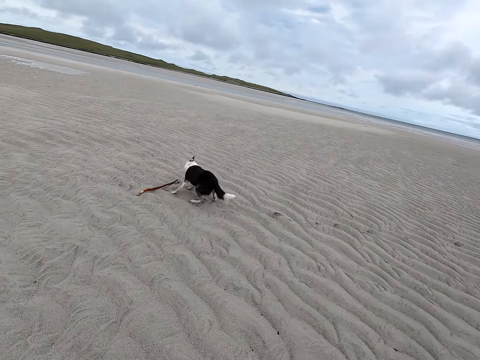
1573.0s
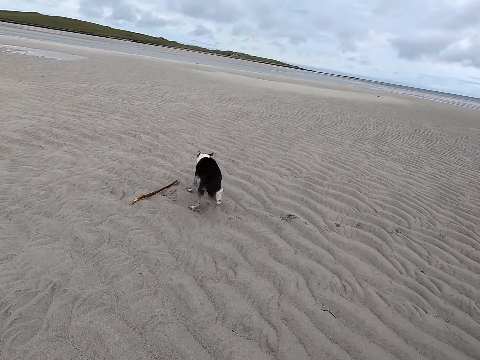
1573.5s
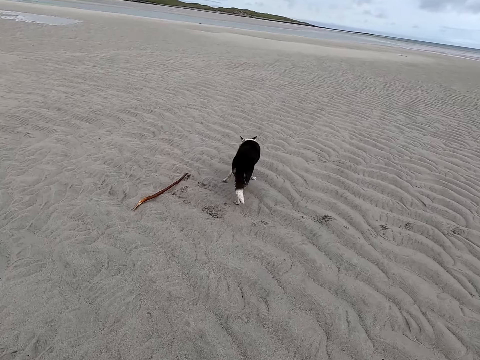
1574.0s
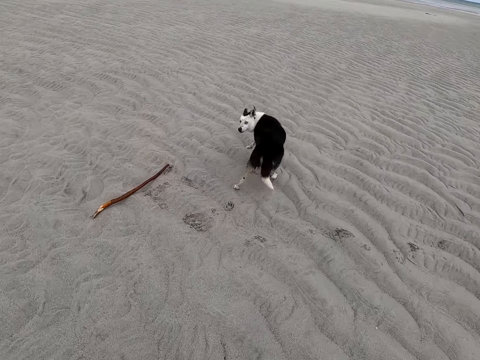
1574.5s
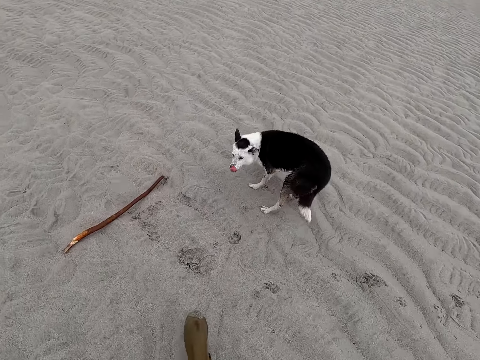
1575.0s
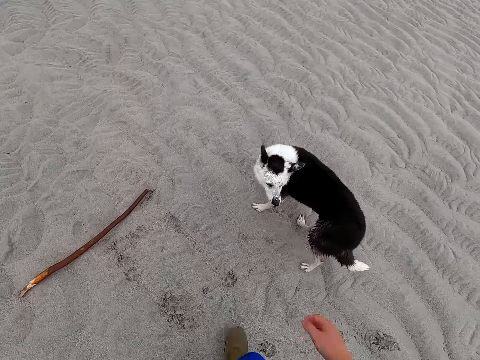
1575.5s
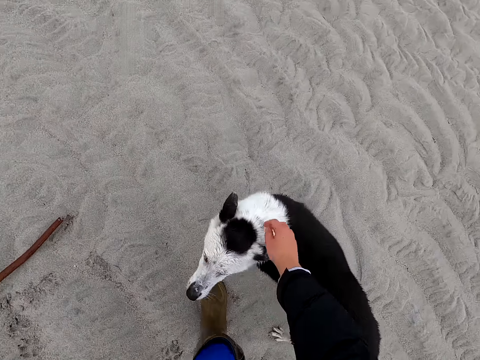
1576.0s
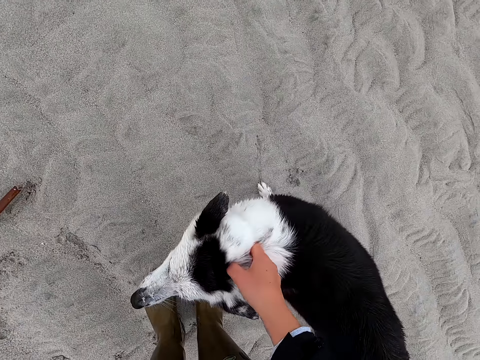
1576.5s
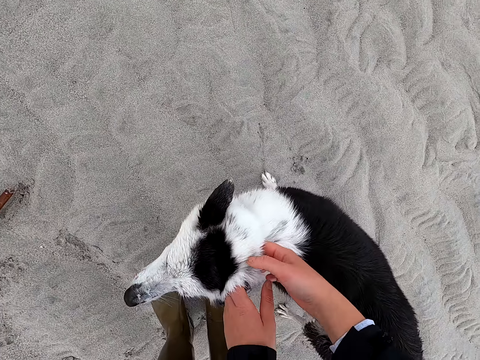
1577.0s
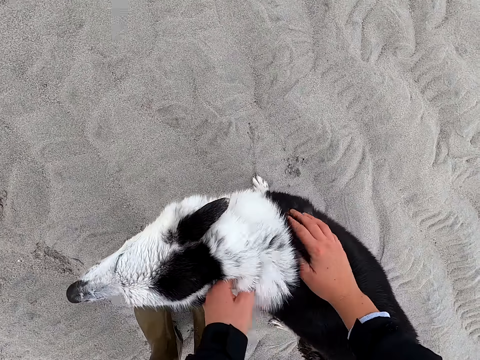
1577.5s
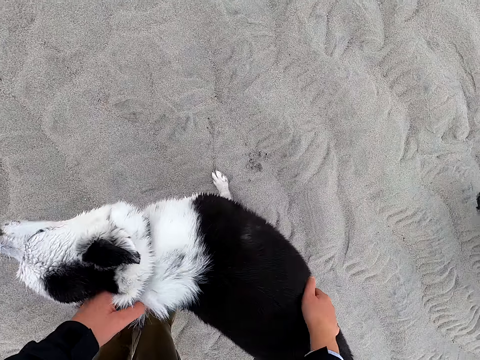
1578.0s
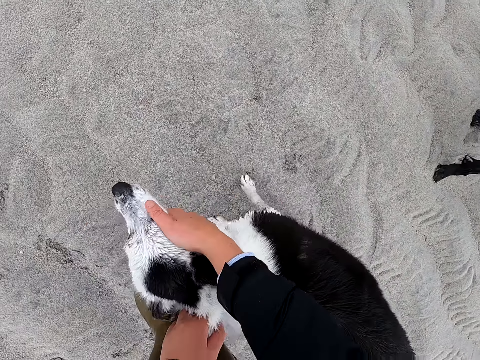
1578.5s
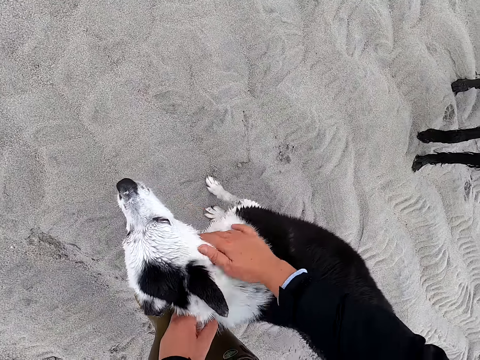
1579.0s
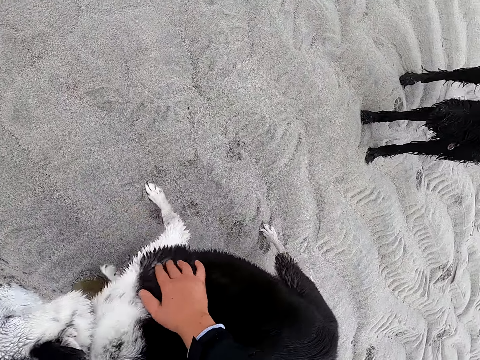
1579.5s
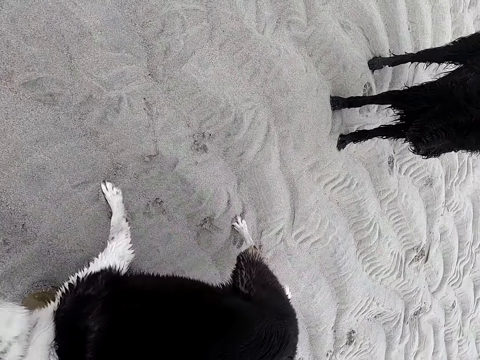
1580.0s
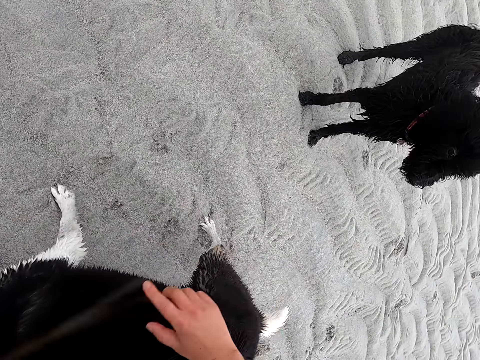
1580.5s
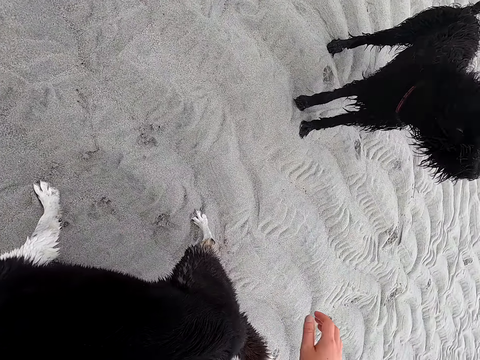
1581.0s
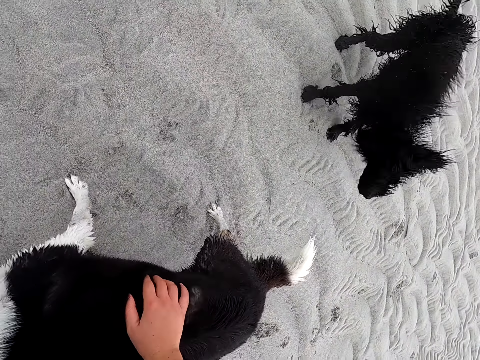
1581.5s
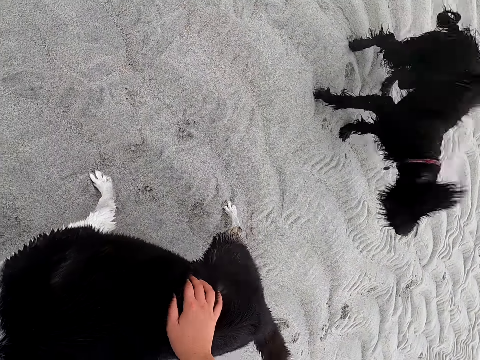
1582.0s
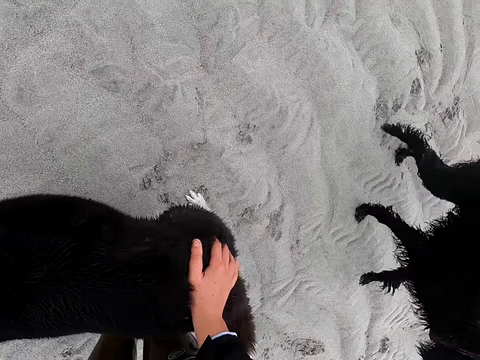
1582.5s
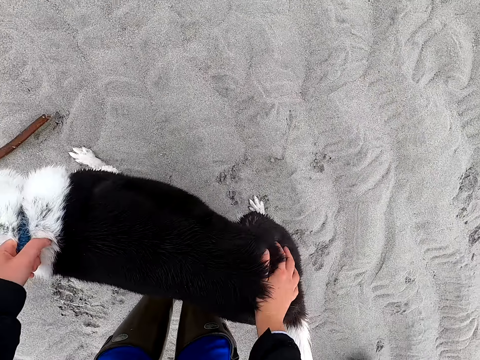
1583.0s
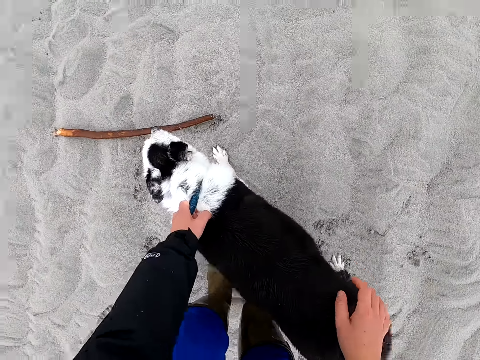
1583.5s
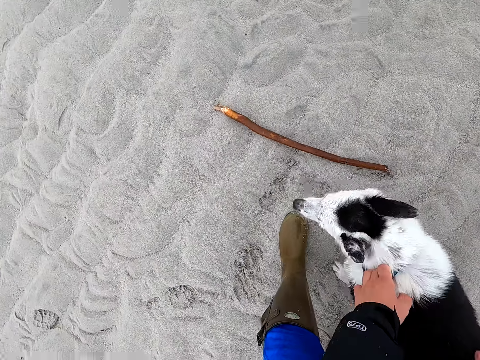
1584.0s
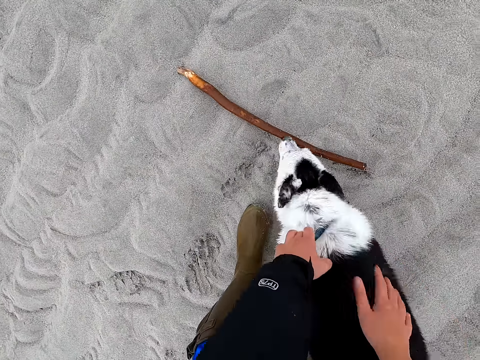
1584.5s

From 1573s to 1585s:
The camera wearer touches the dog. They hold the collar. They touch the dog. They move the right hand. They move a hand. They touch the dog.

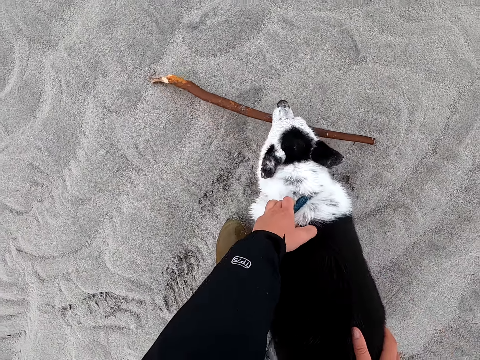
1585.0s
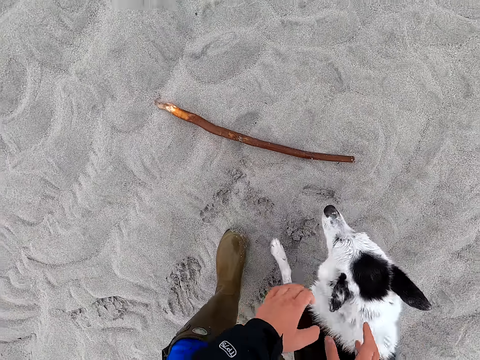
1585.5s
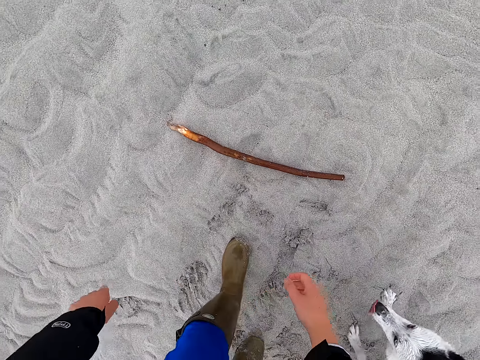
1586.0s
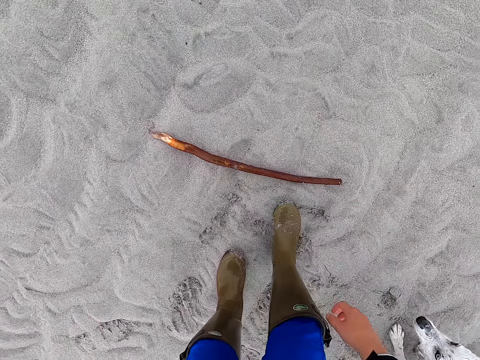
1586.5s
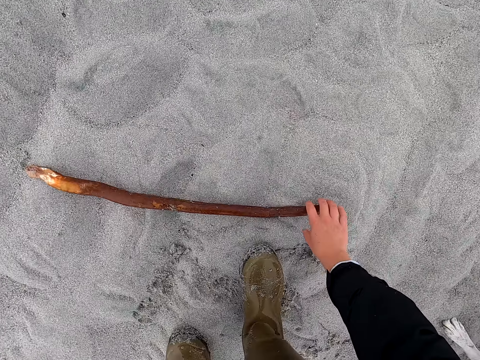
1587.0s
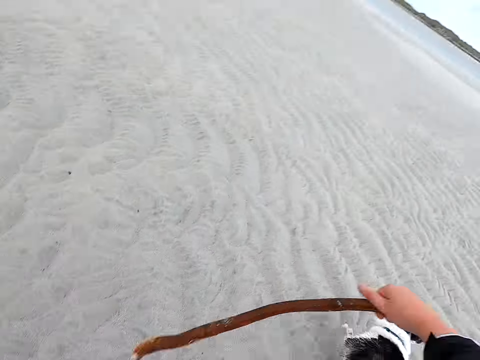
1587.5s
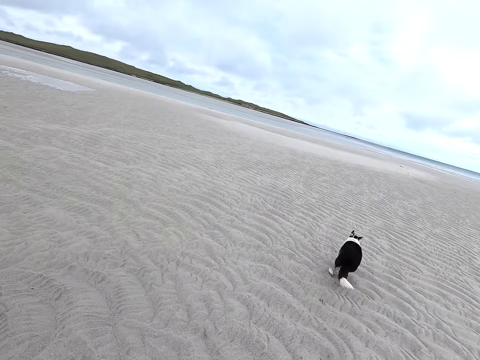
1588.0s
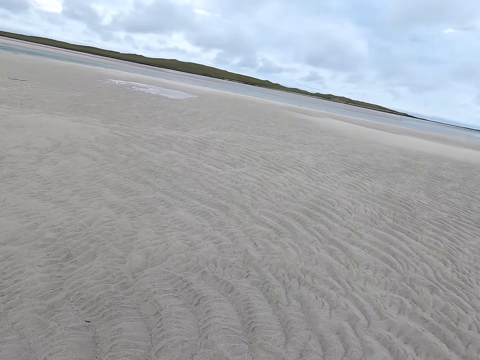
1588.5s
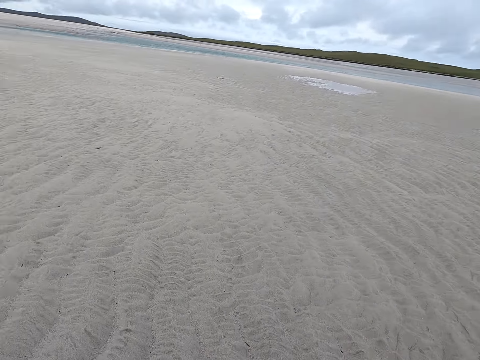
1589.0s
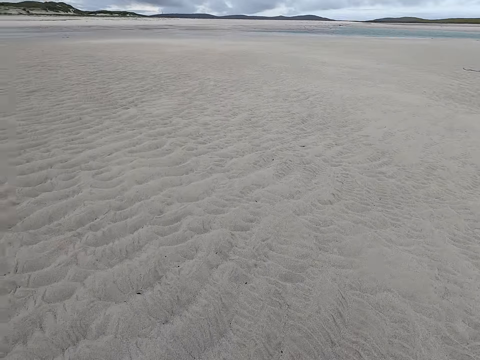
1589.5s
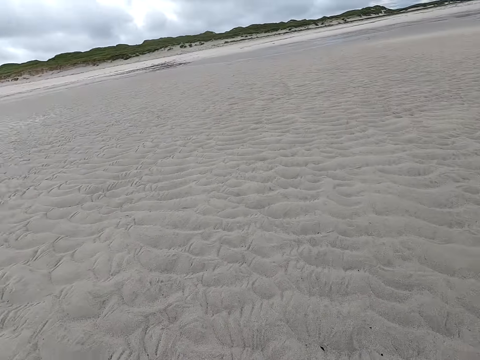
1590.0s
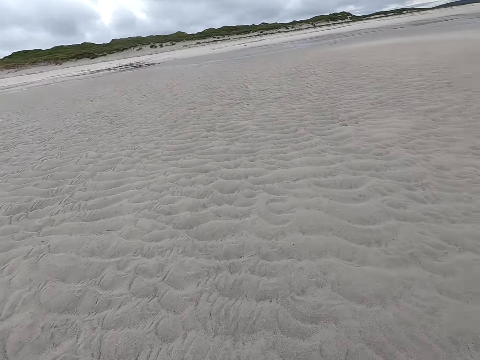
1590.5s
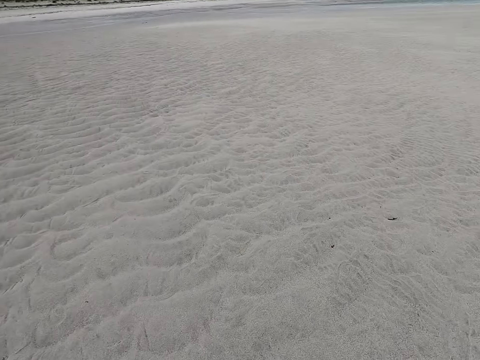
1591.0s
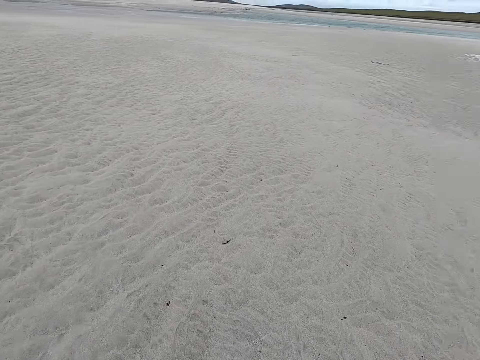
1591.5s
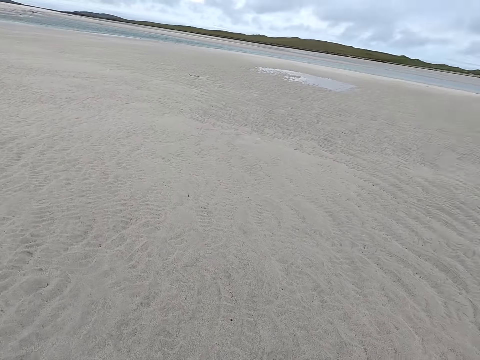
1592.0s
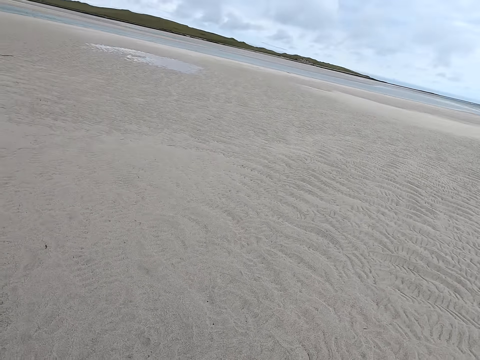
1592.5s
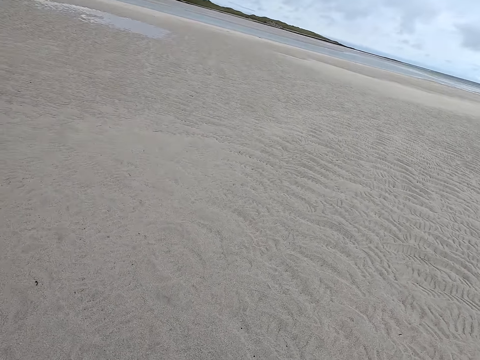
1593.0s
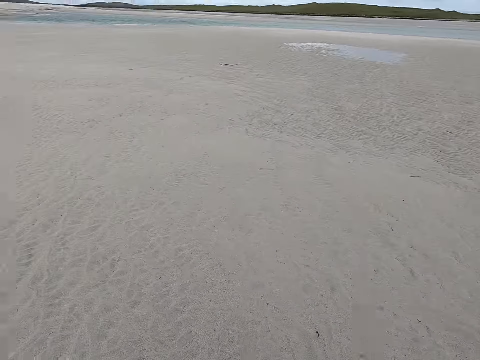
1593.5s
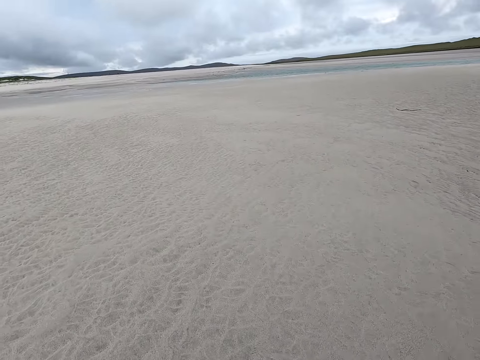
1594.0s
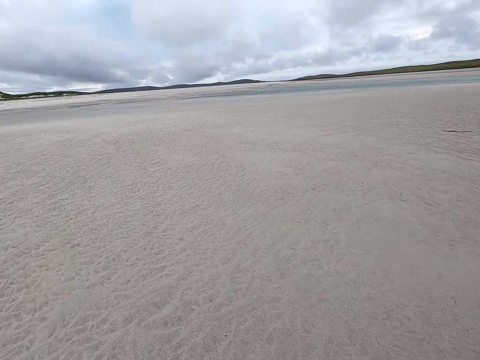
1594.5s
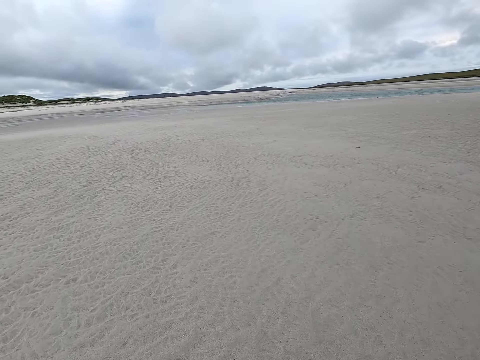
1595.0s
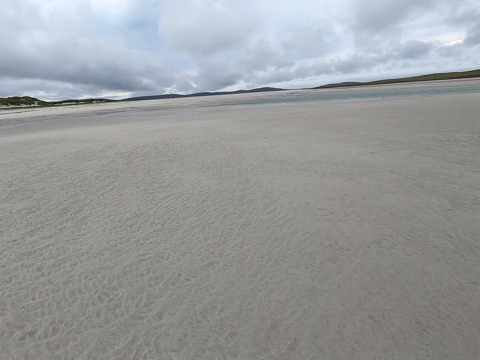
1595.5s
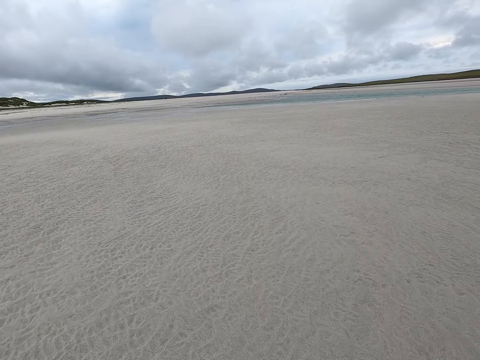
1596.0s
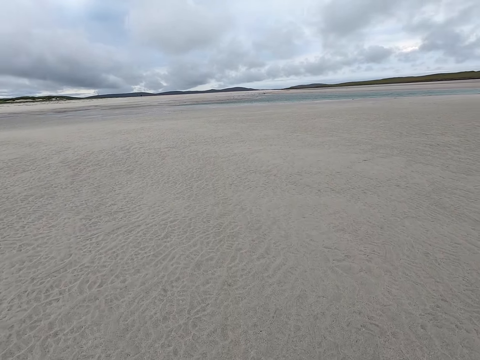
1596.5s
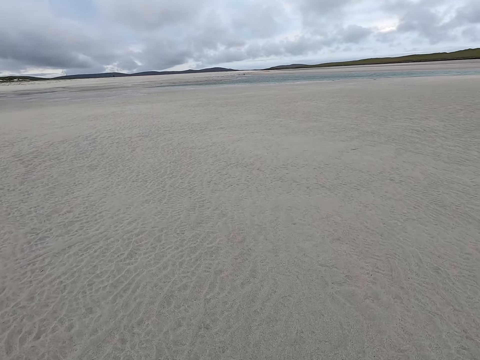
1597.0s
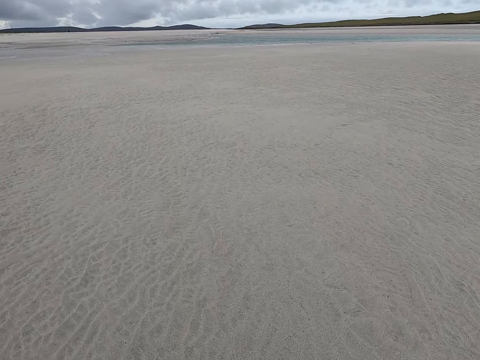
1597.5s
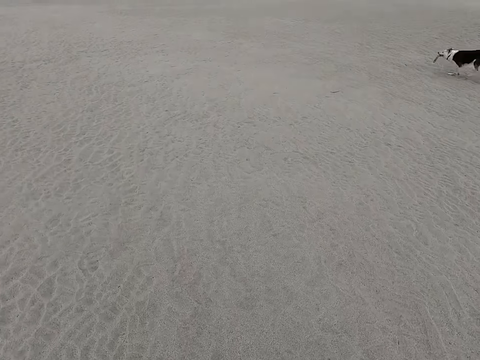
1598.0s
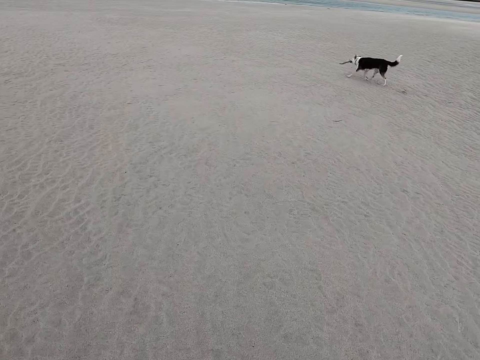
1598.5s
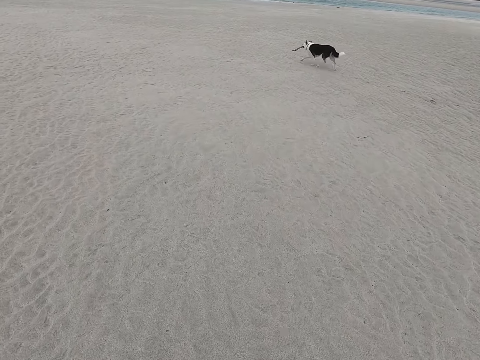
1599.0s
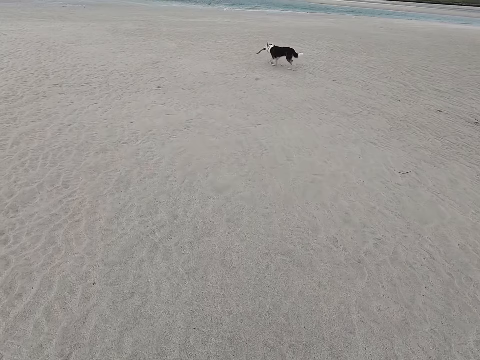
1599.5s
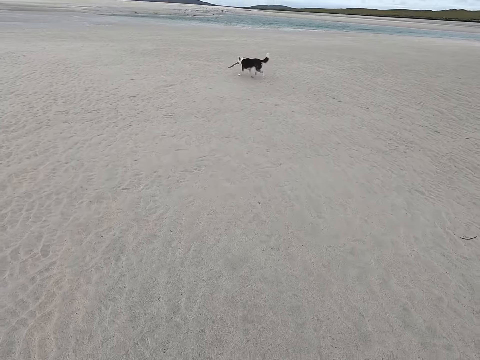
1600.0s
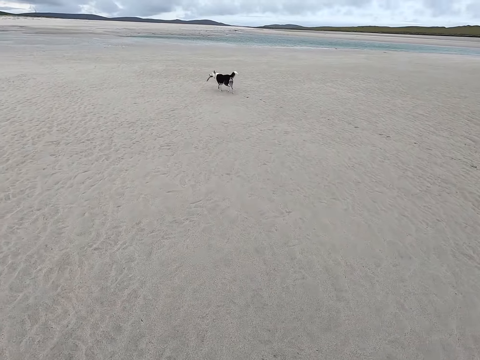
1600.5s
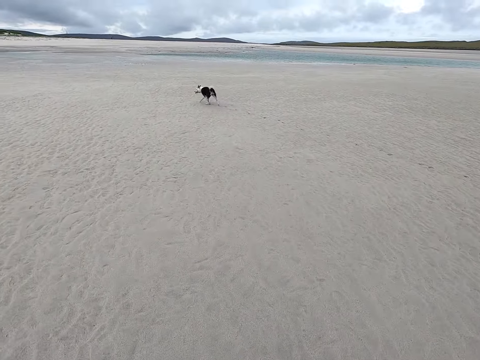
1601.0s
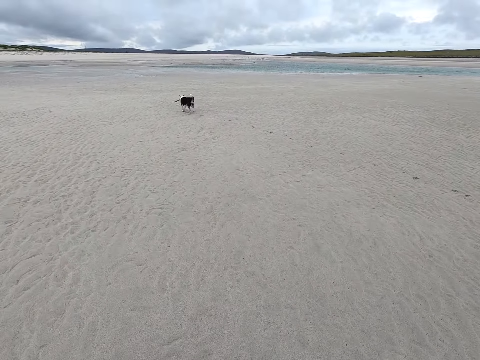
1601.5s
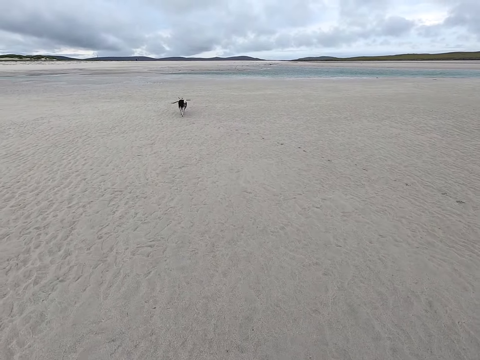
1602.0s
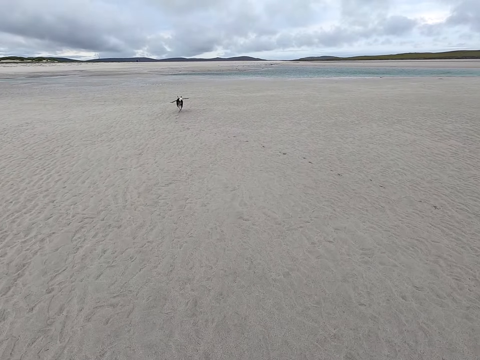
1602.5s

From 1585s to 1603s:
The camera wearer removes hands from the dog. They move forward. They pick up a stick and throw the stick. They look around. They move around.
